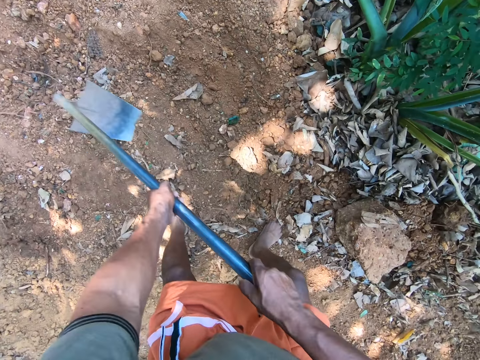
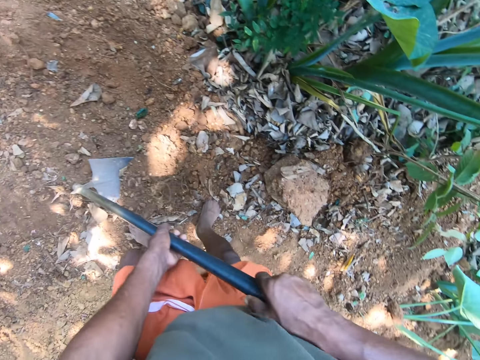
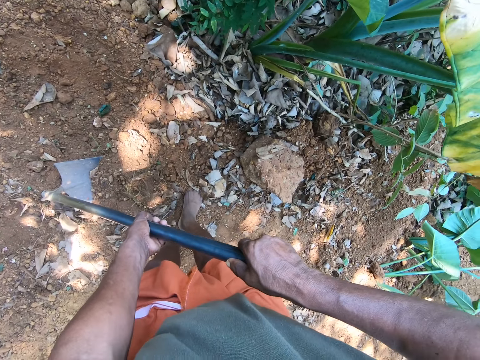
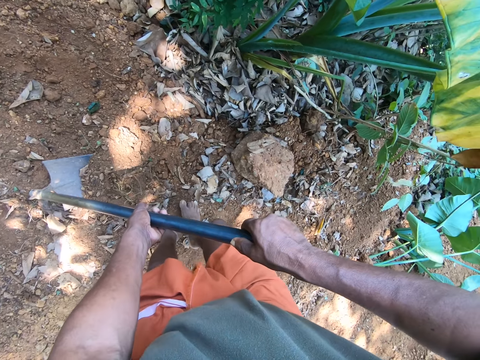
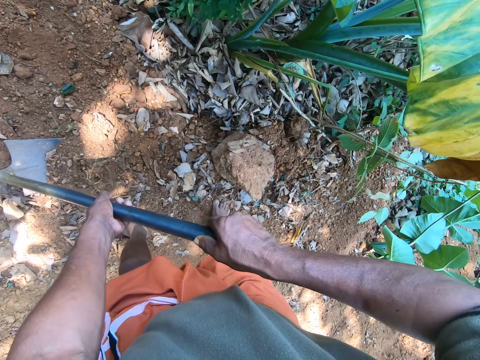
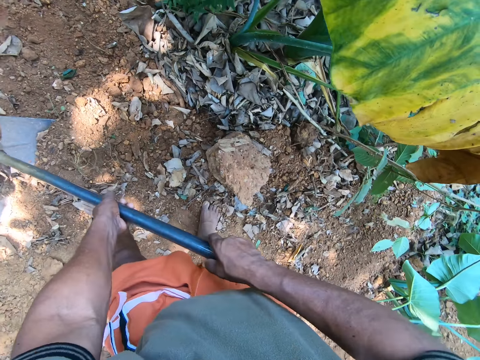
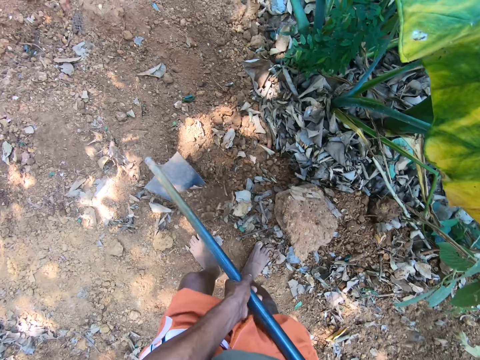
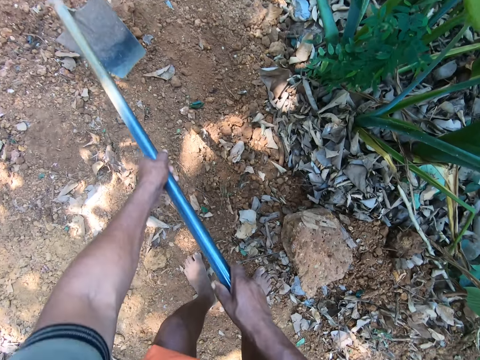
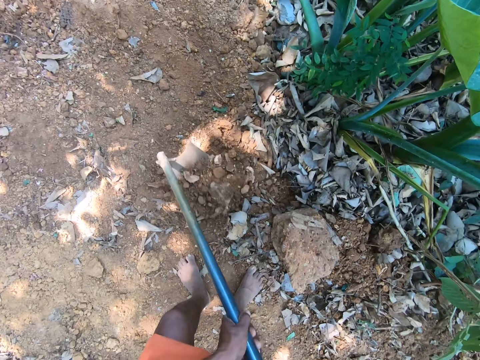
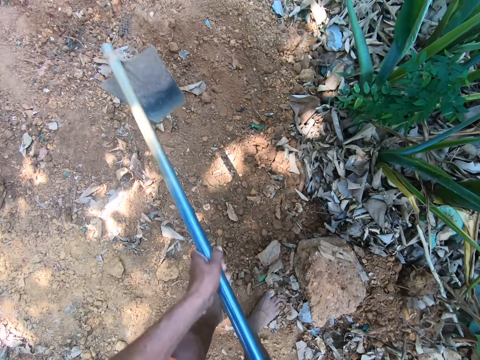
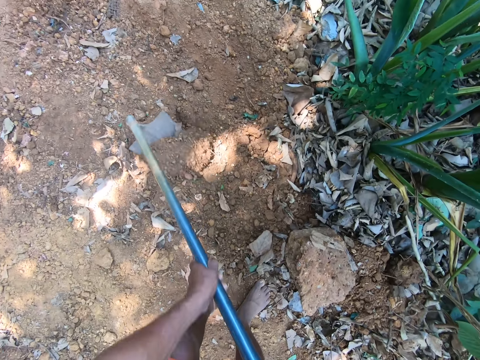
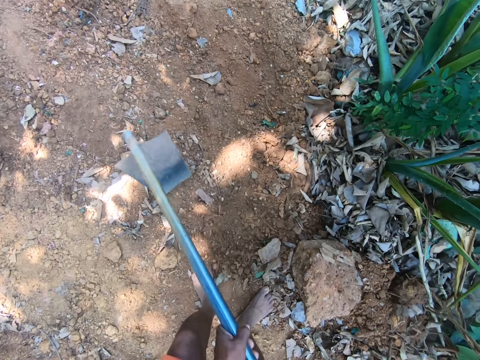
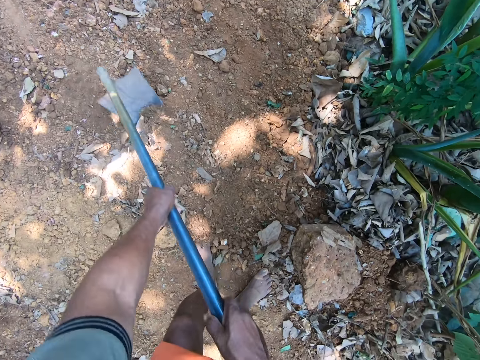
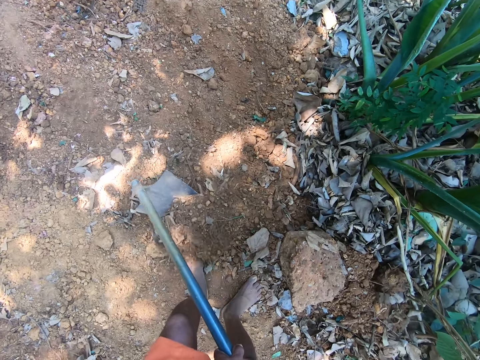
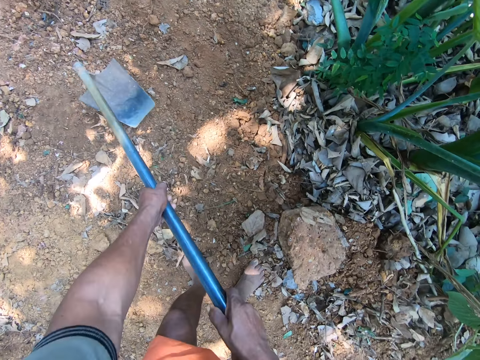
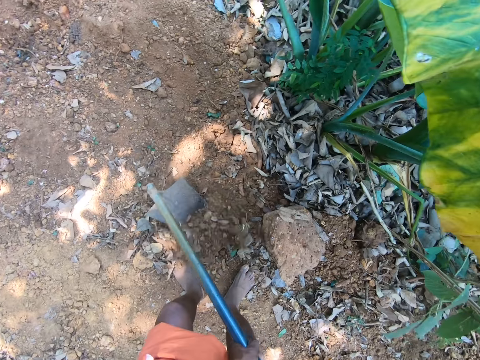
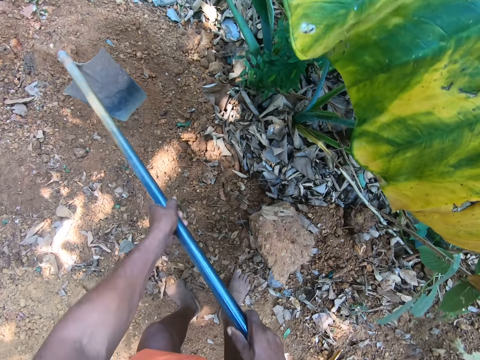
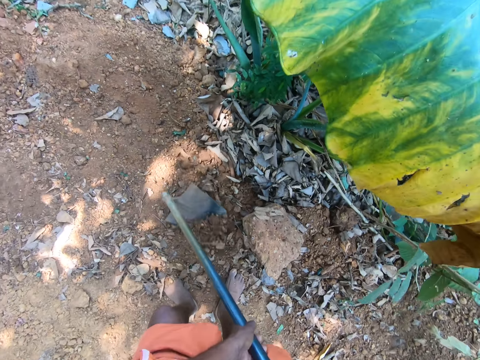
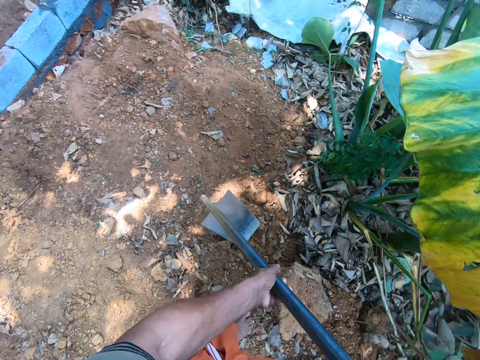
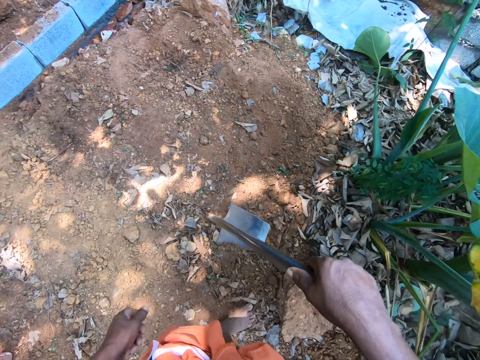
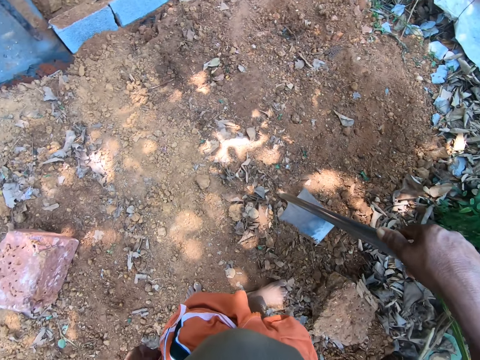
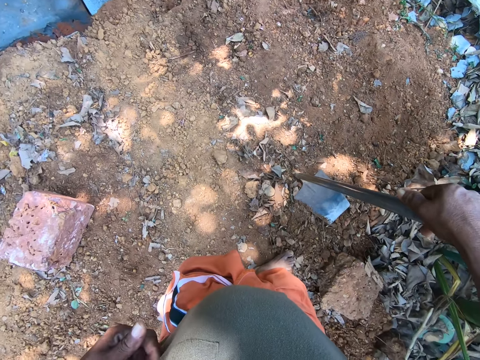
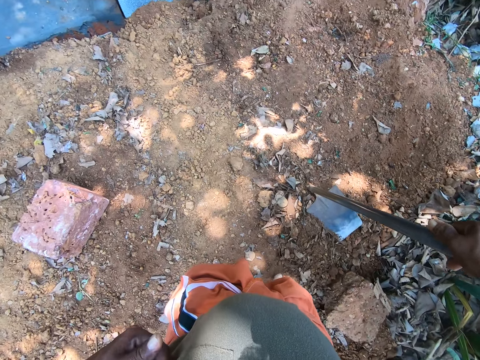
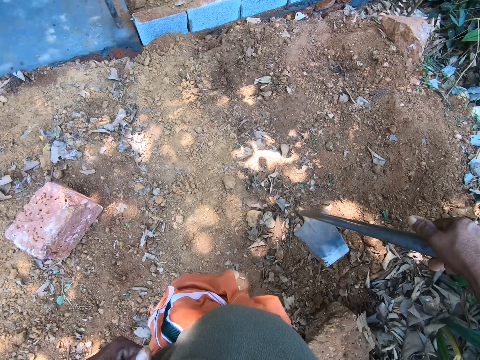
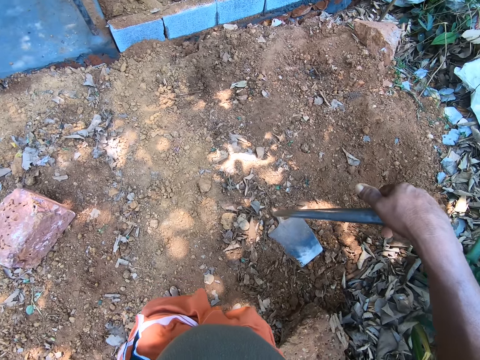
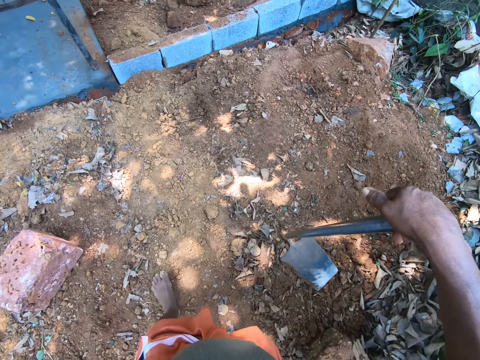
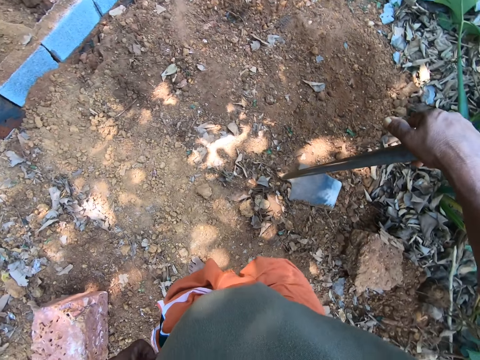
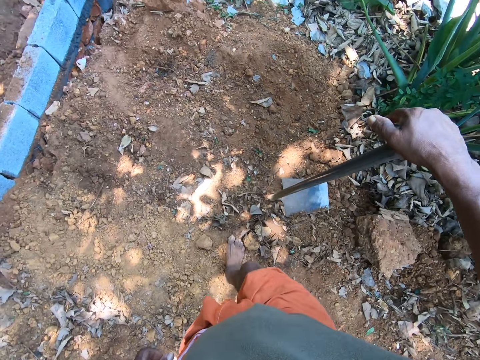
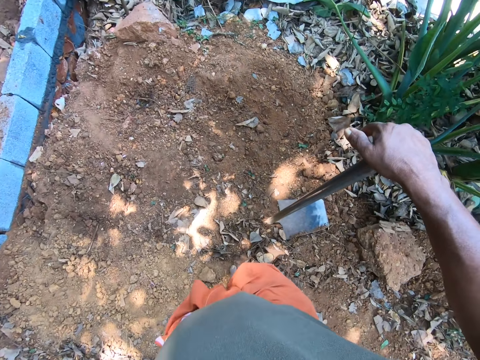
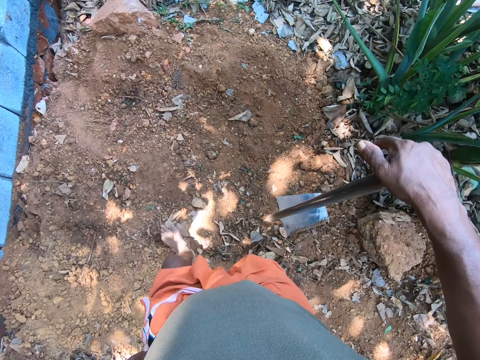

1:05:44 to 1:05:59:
The camera wearer drops the hoe on the ground with both hands.

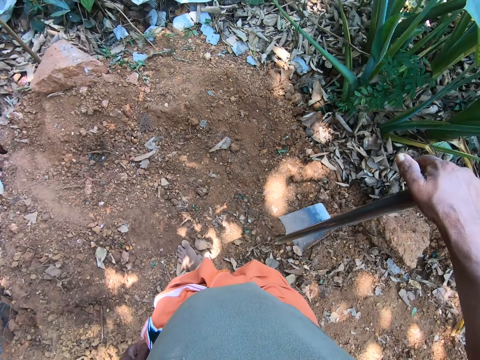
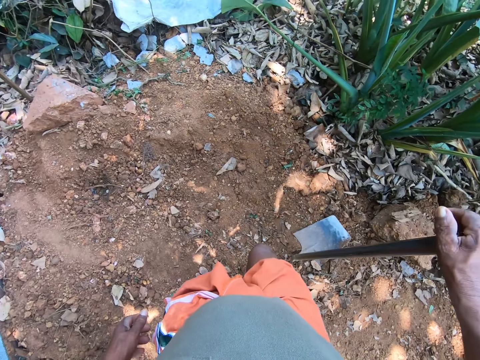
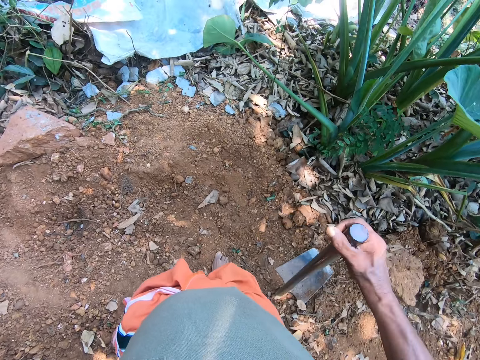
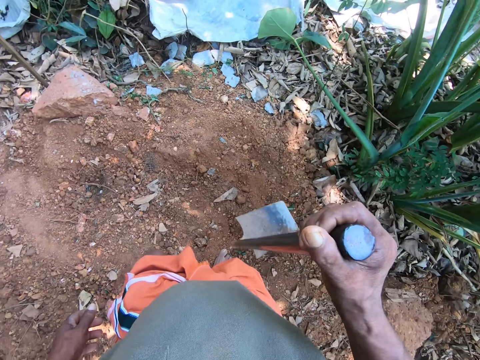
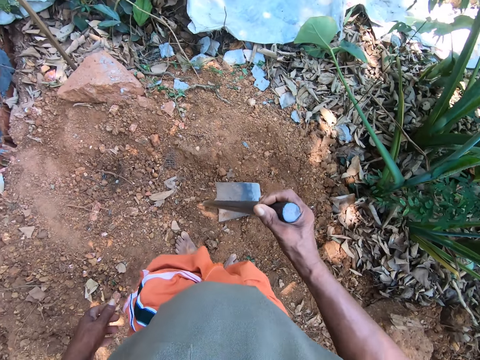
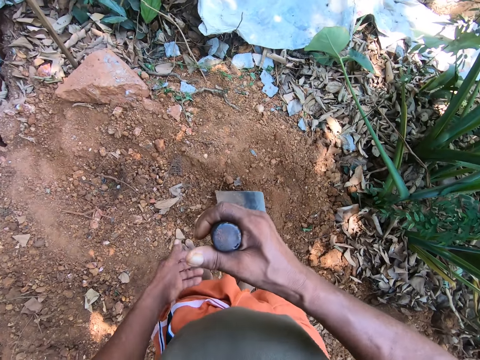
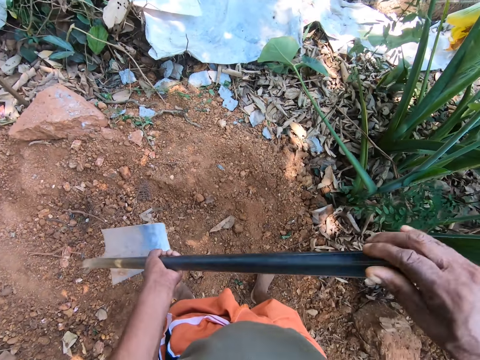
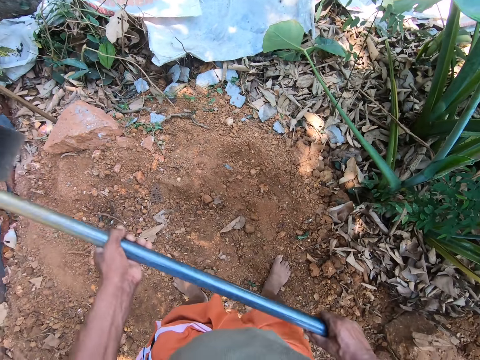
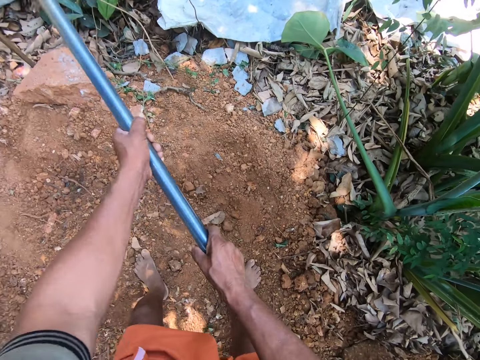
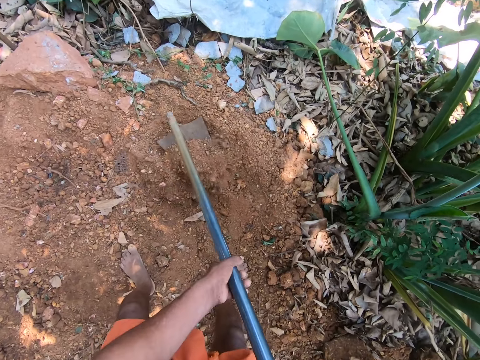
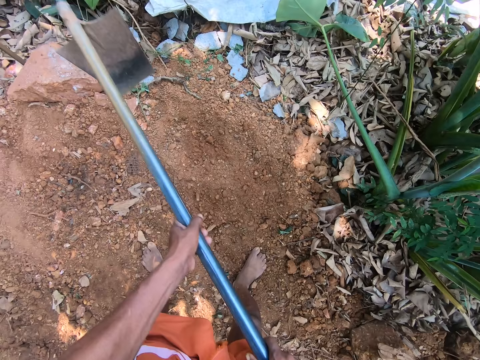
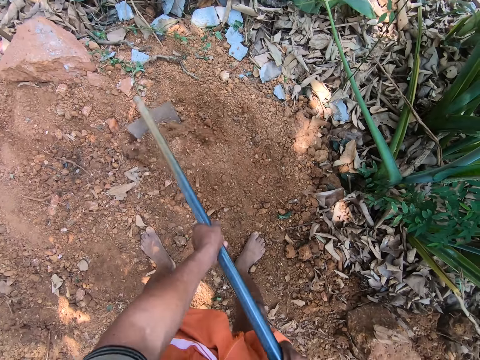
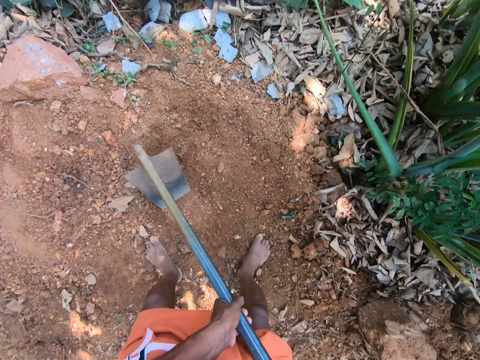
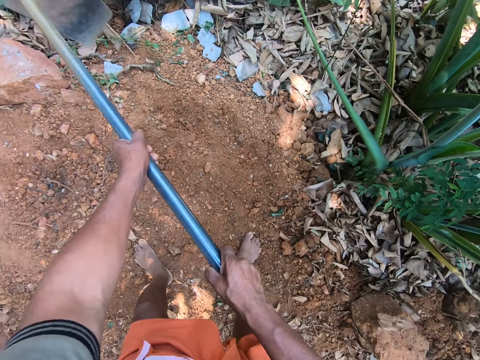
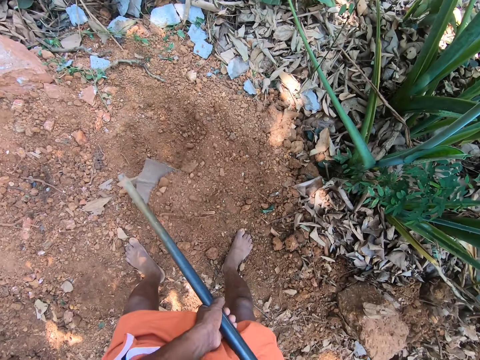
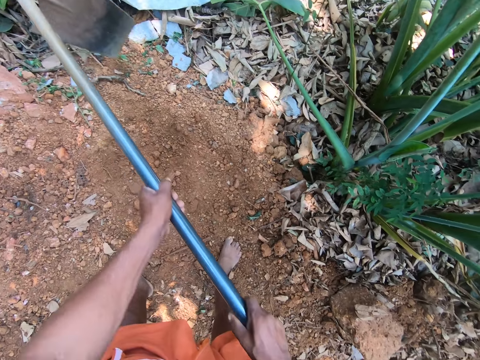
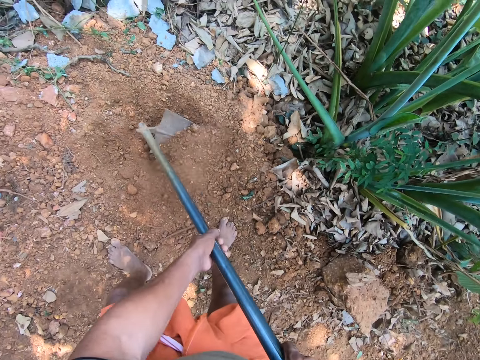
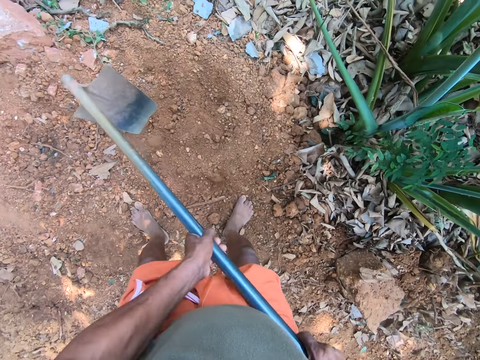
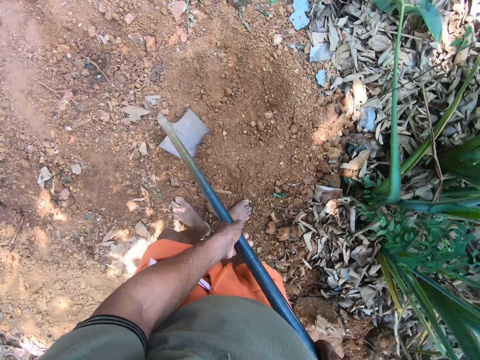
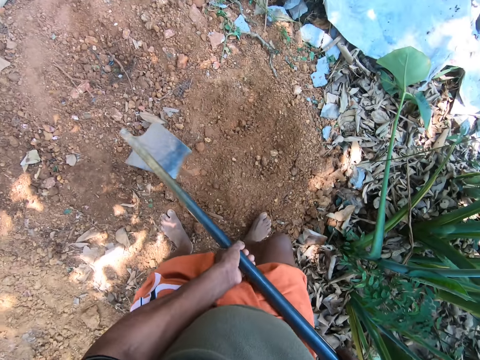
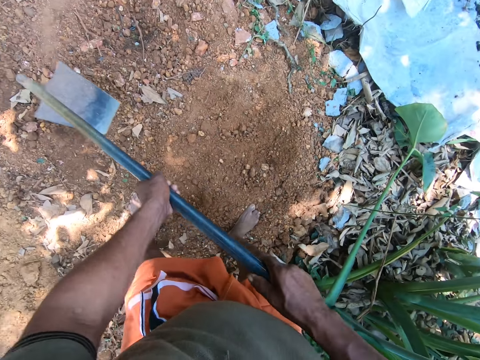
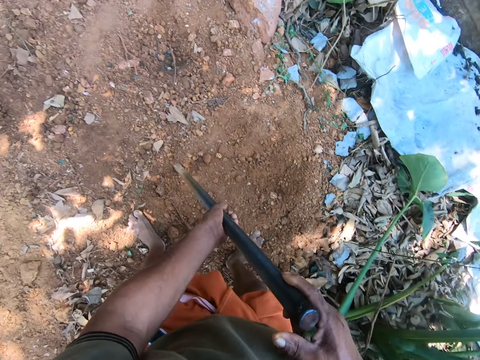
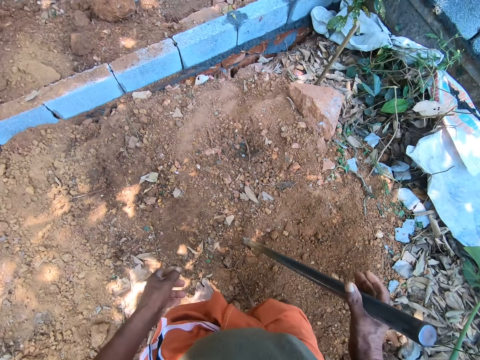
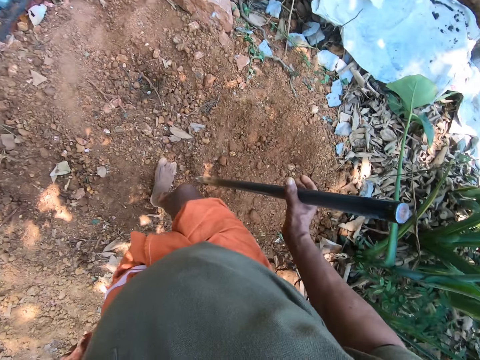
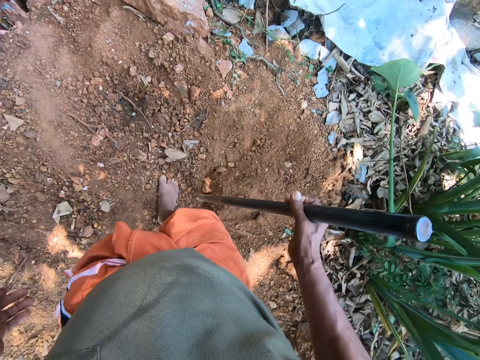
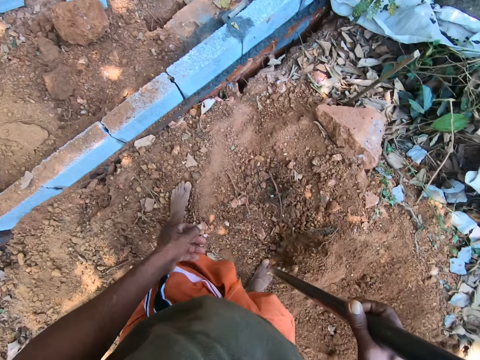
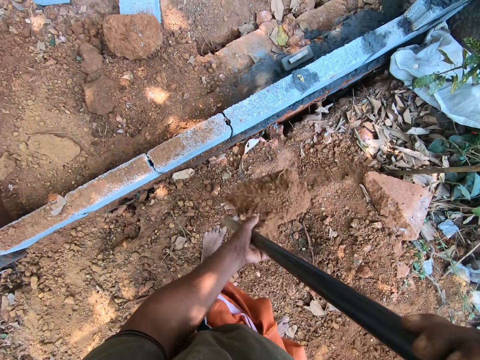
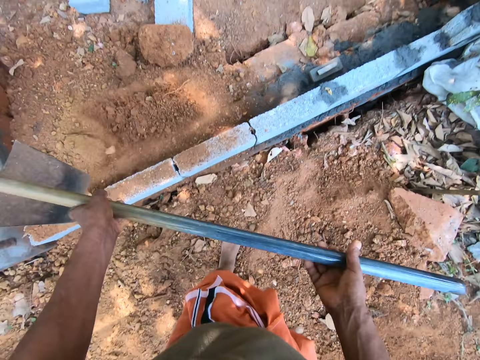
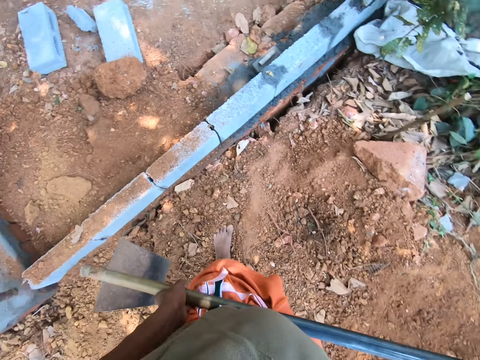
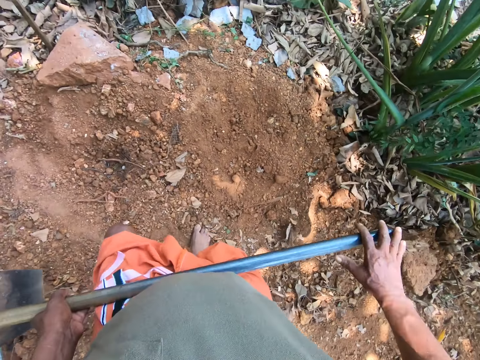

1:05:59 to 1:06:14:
The camera wearer packs sand from the ground with the hoe in both hands. They collect the sand with the hoe. They pour the sand on the ground with the hoe in both hands.
